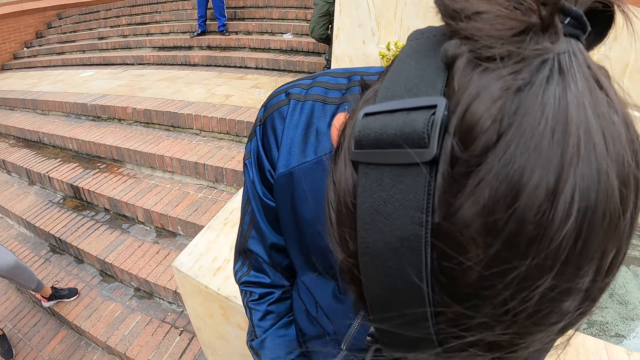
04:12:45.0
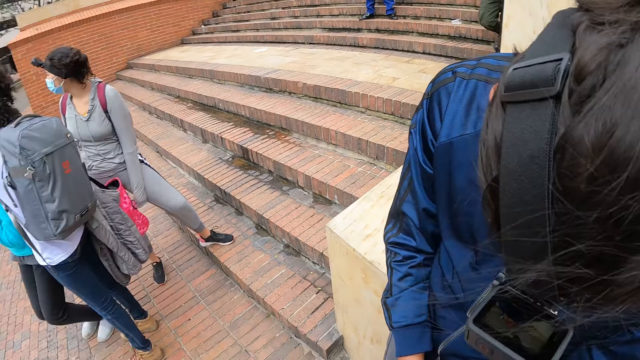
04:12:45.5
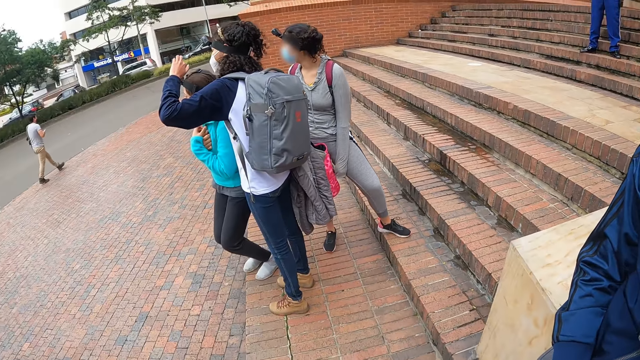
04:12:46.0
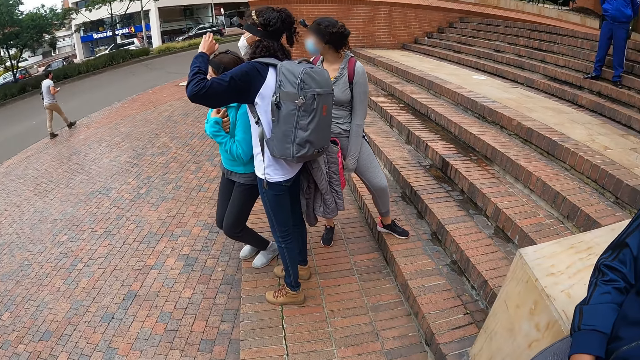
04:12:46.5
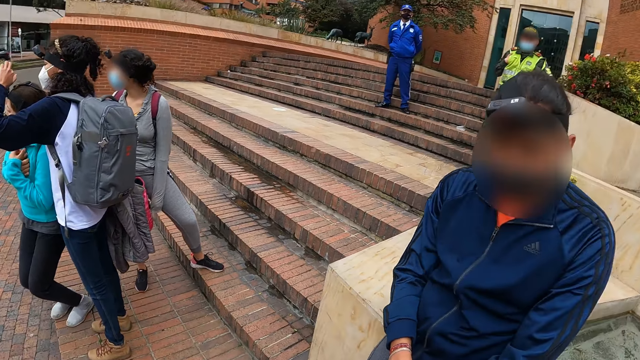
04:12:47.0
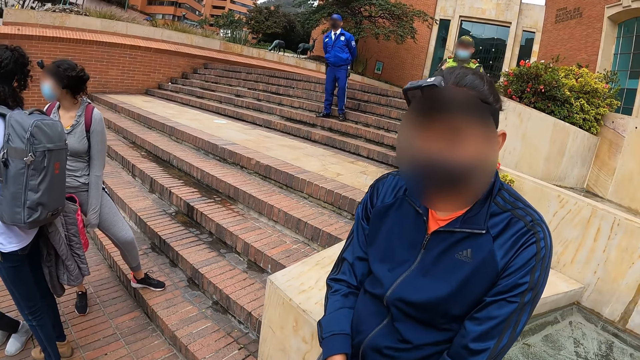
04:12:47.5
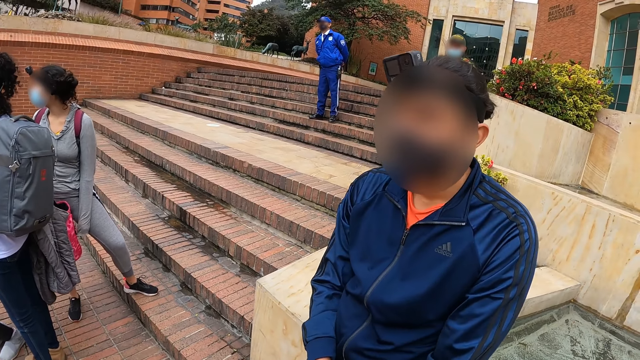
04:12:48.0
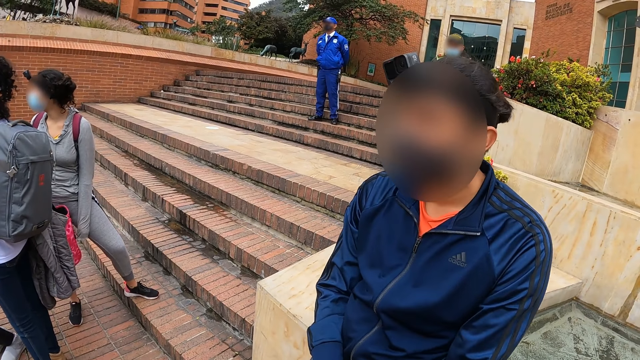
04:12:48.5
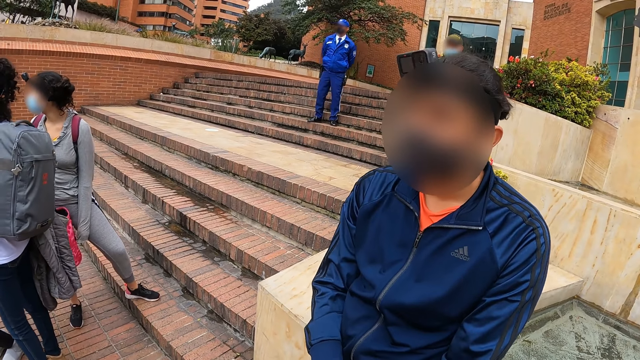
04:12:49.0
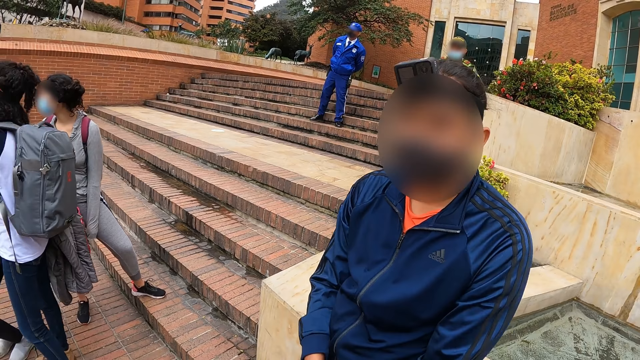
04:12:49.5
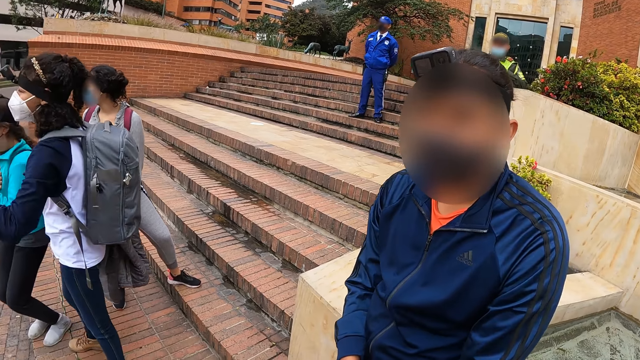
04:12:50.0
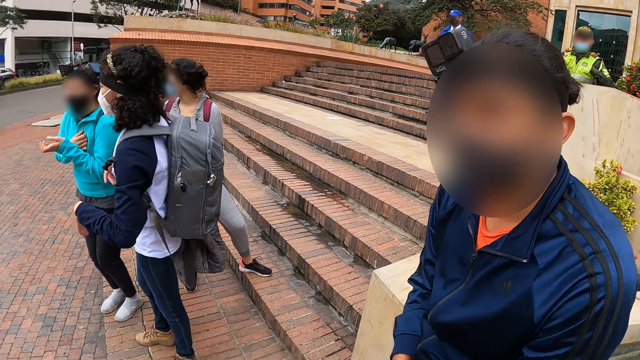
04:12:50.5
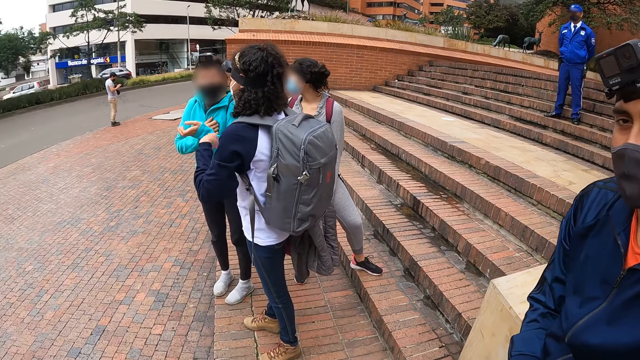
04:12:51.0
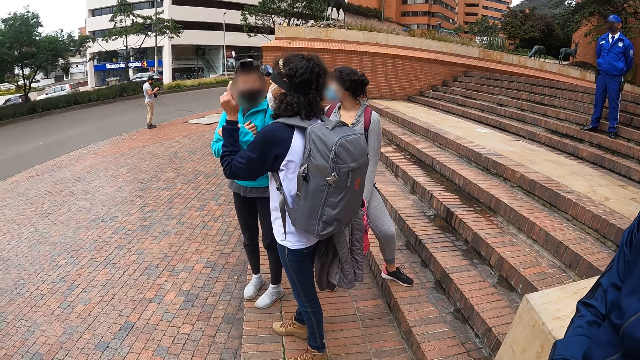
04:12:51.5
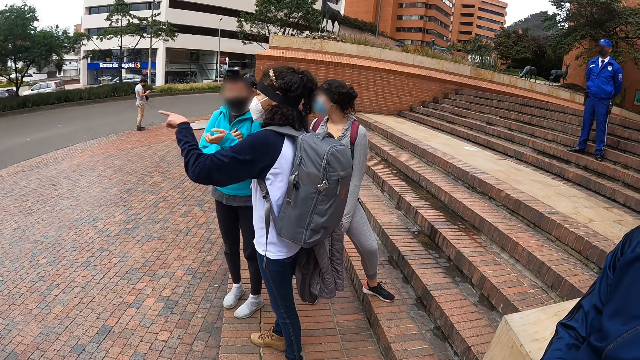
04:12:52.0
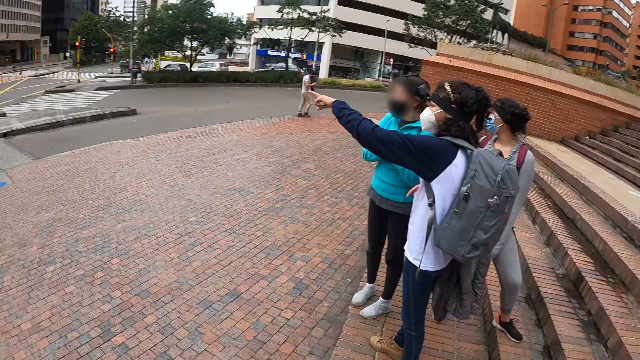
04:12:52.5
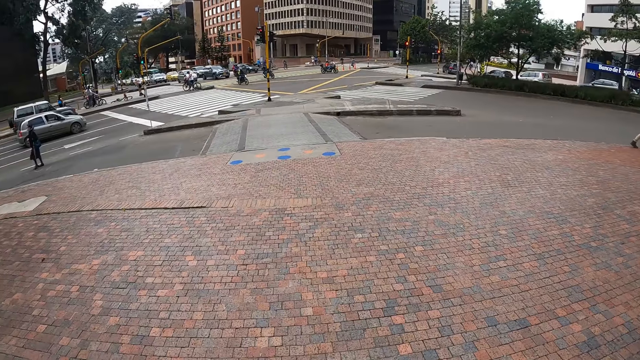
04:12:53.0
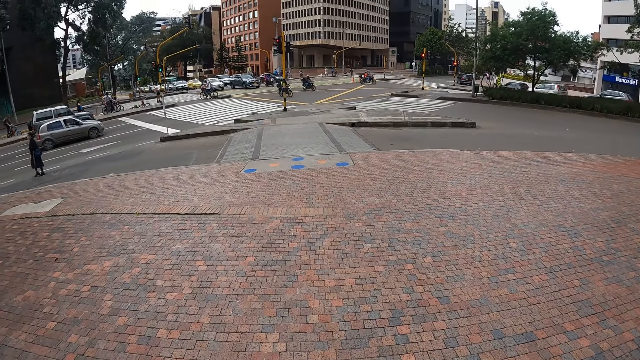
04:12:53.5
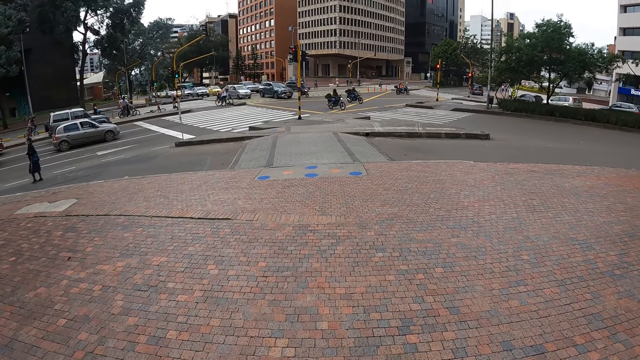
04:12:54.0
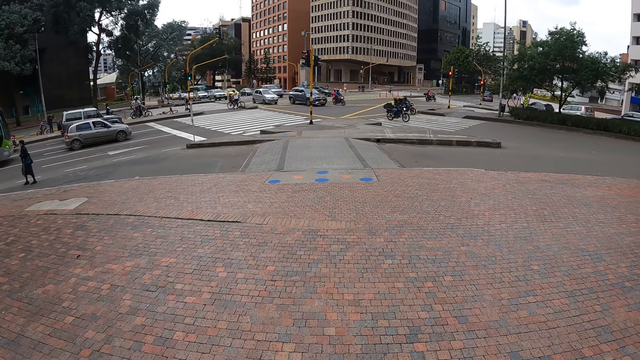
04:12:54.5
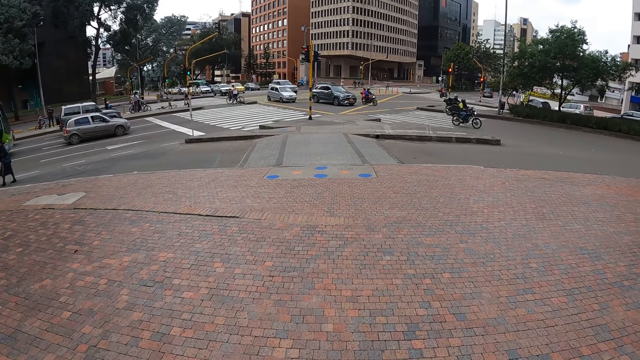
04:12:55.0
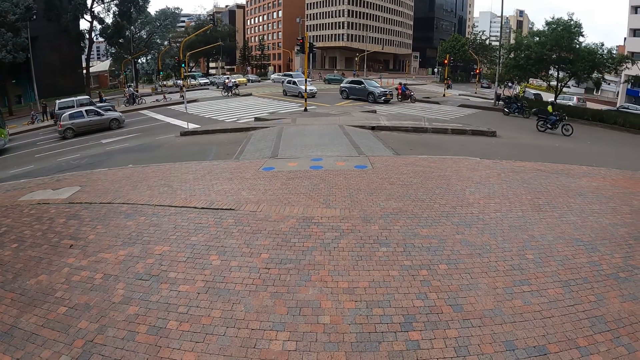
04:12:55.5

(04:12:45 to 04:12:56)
The woman sets a camera on another woman's head with her left hand. The camera wearer looks around. They interact with a person. The first woman interacts with the other woman. The camera wearer looks around. The first woman stretches her left hand forward. The camera wearer looks around.

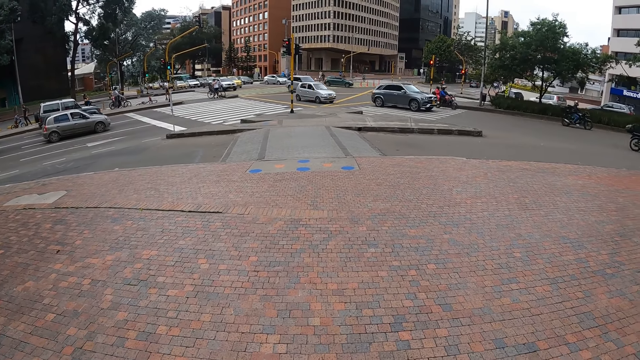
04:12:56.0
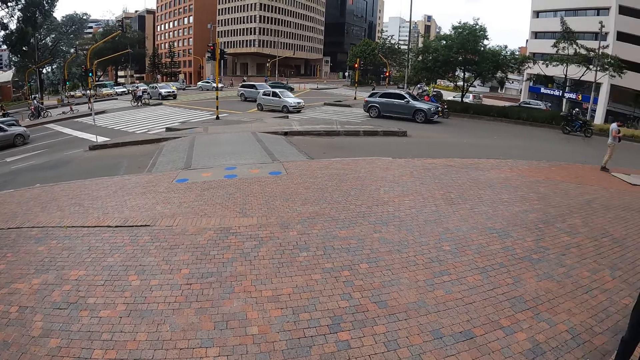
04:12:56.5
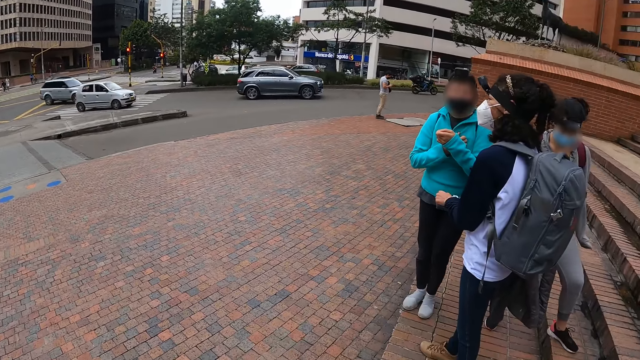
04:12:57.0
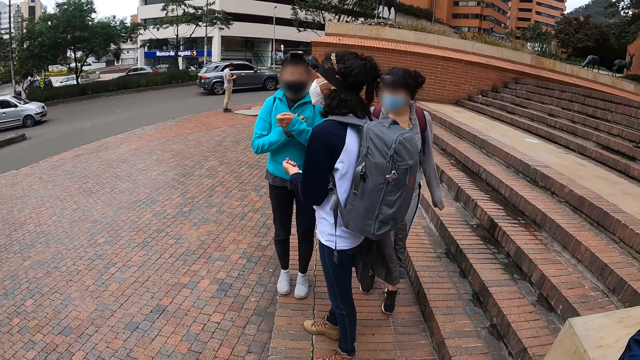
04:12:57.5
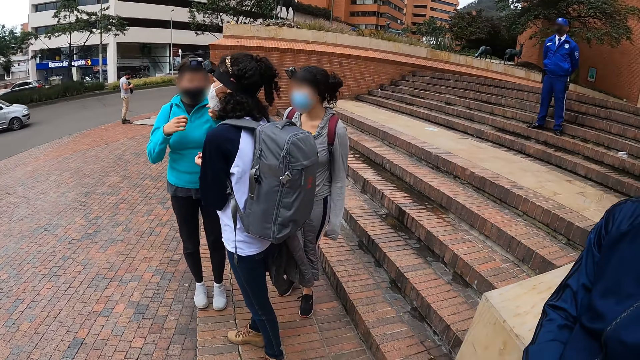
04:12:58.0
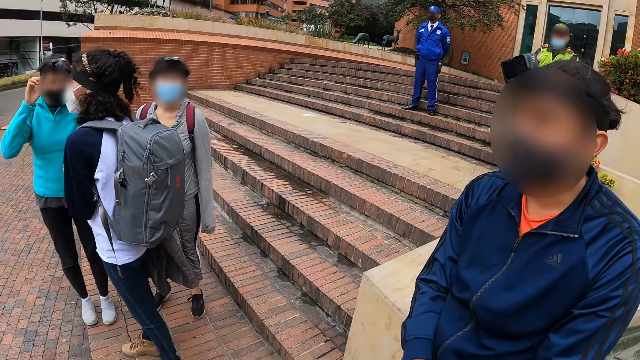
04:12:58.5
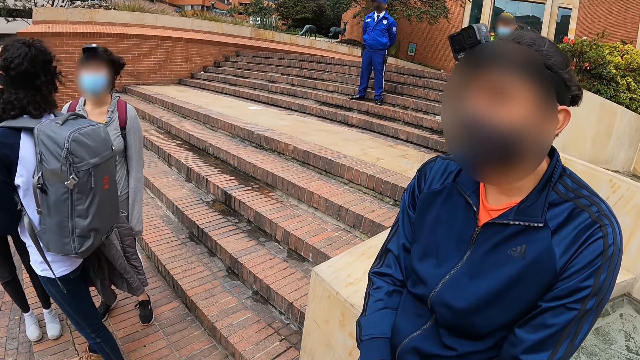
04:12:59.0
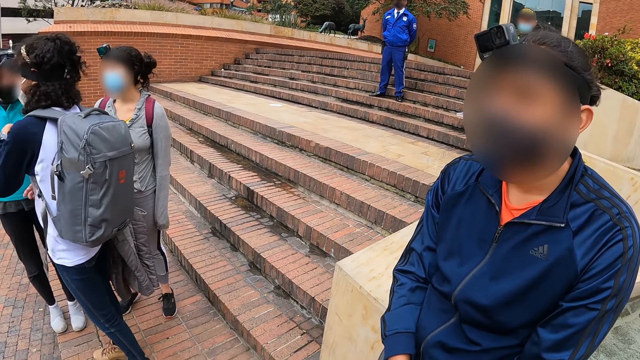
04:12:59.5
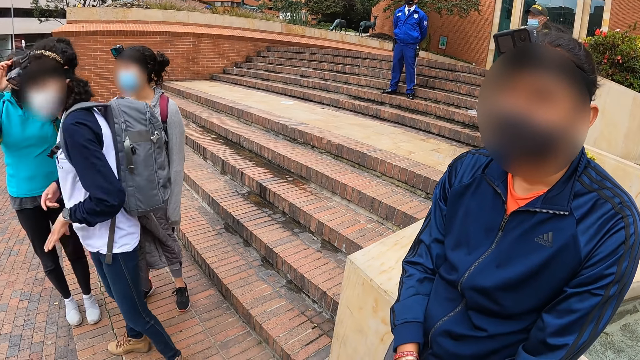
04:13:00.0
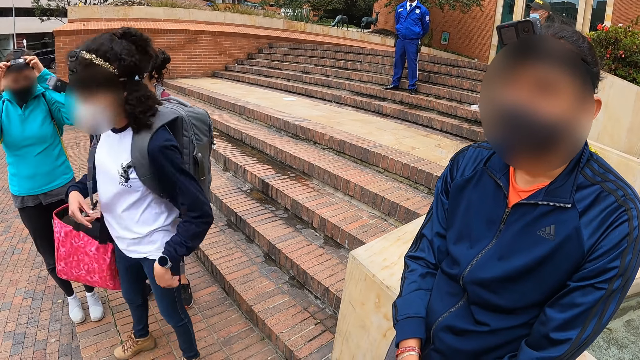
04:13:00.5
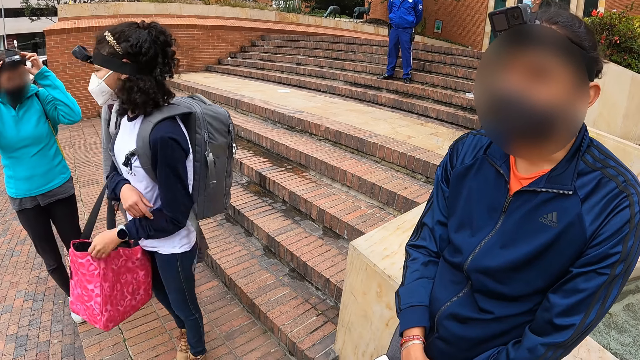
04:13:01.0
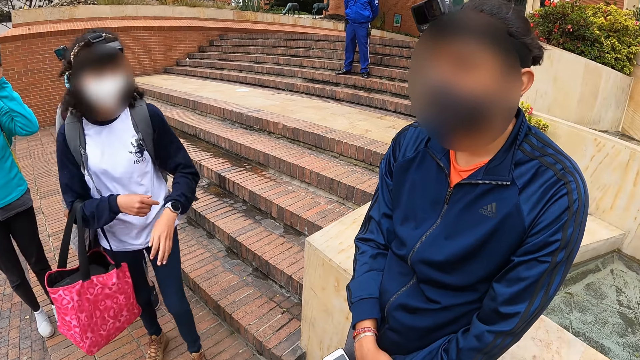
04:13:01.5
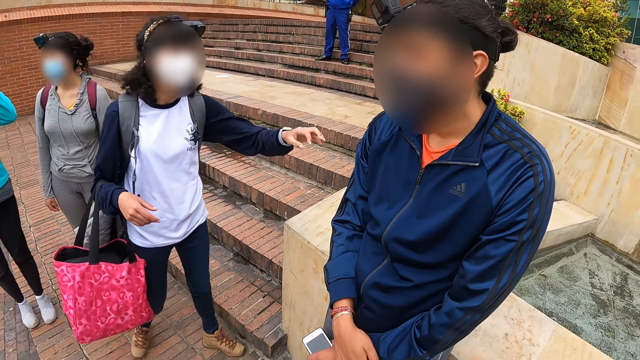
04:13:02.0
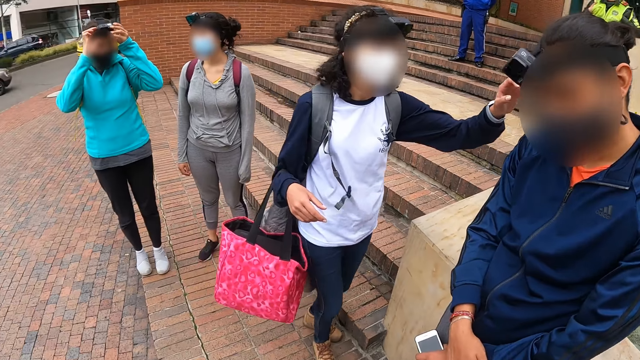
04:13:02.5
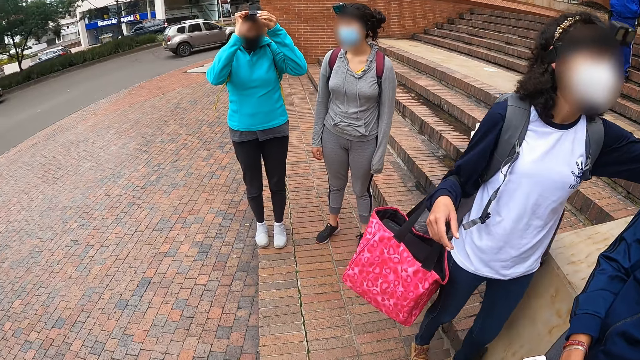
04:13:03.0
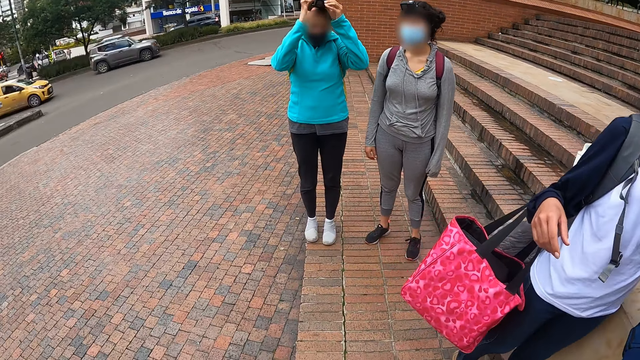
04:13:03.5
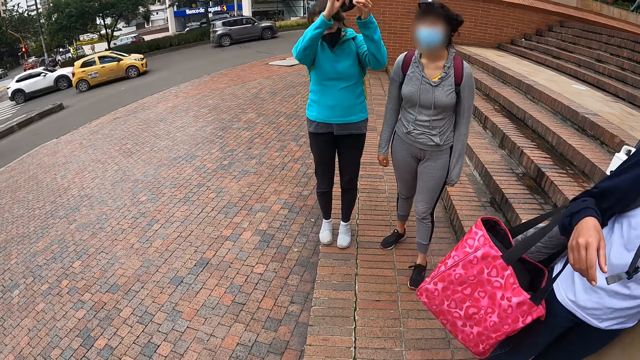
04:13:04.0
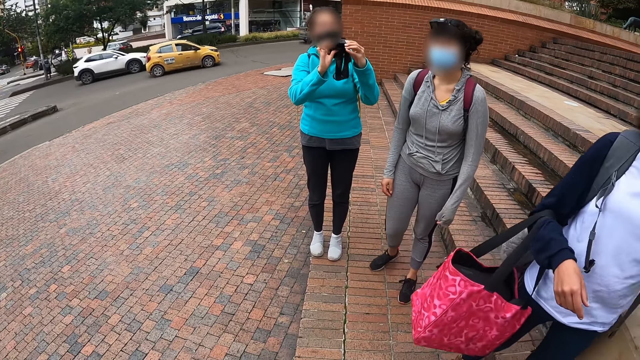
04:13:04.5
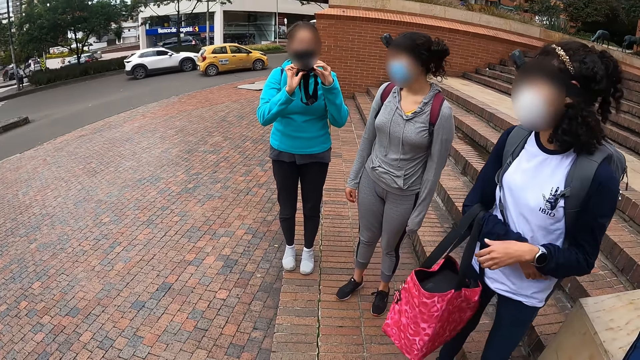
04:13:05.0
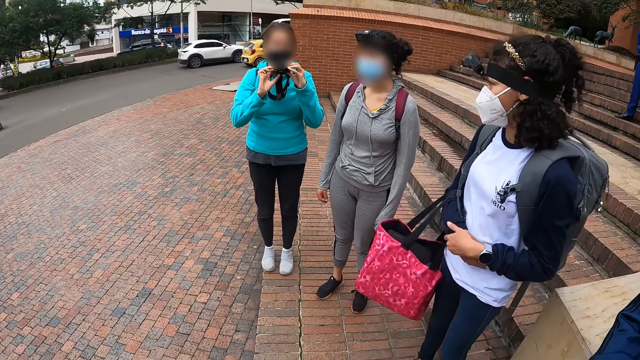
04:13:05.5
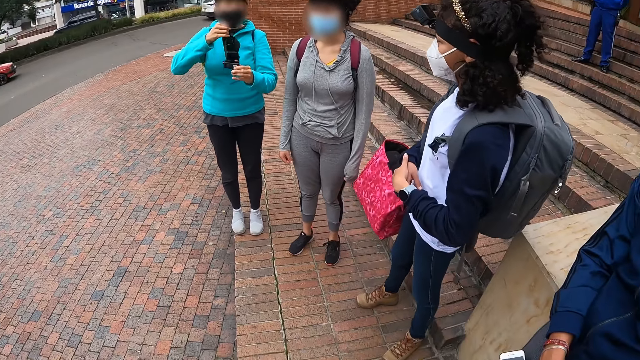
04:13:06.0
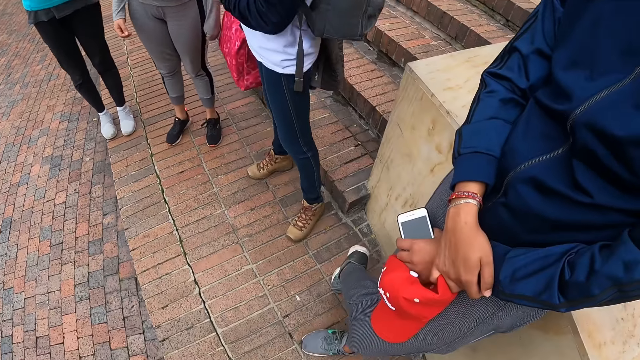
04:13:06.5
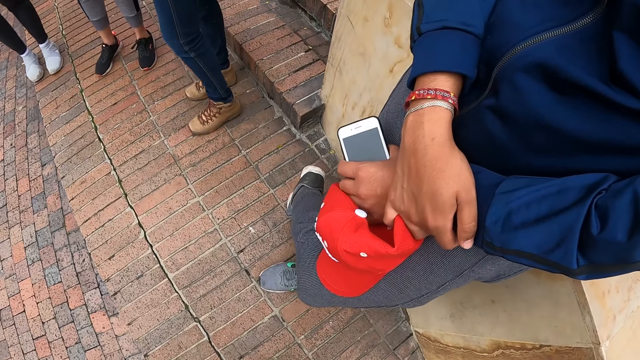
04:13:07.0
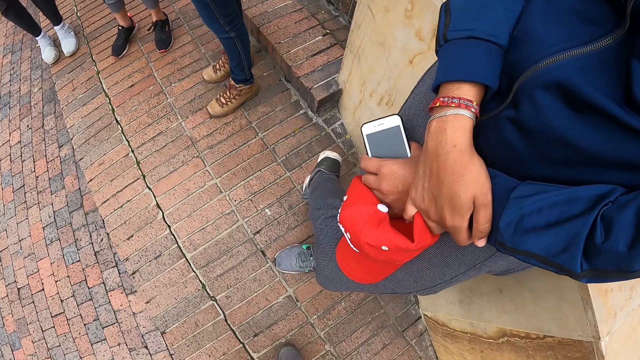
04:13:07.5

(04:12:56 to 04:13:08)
The camera wearer looks around. A woman adjusts a camera on her head with both hands. The camera wearer interacts with a person. Another woman sets the camera on a man's head with her left hand. The first woman removes the camera on her head with both hands. The camera wearer looks around. The person holds a cap and holds a phone.
